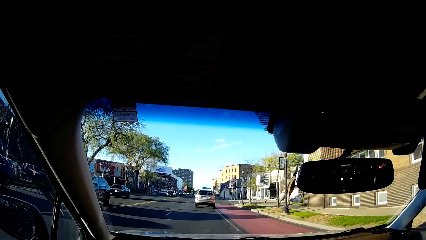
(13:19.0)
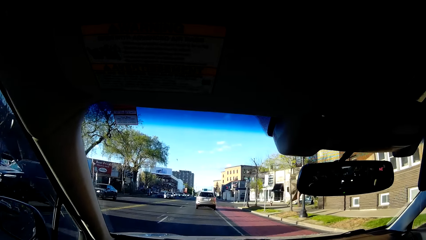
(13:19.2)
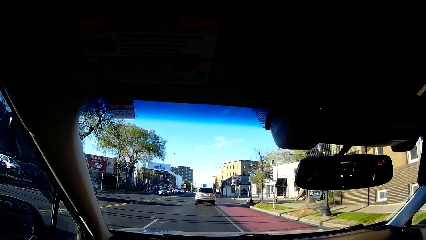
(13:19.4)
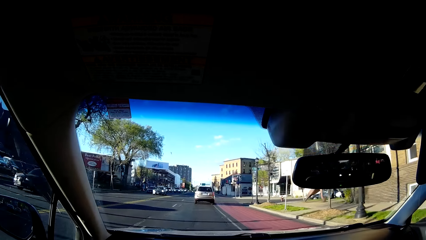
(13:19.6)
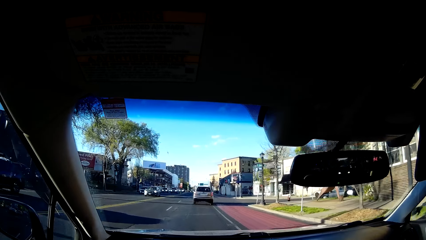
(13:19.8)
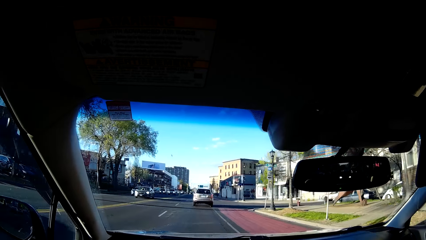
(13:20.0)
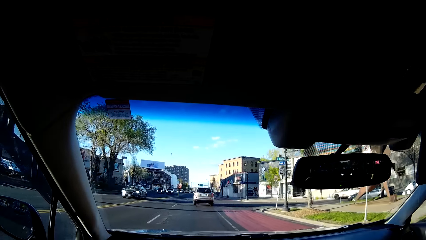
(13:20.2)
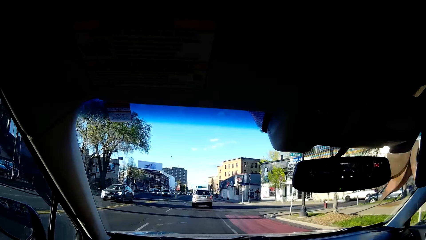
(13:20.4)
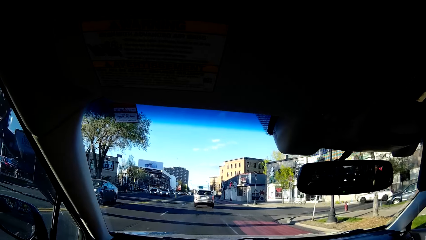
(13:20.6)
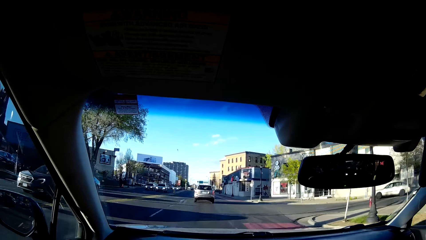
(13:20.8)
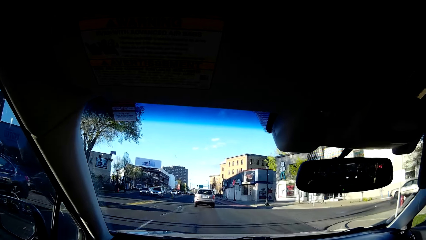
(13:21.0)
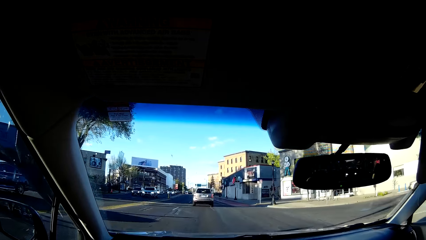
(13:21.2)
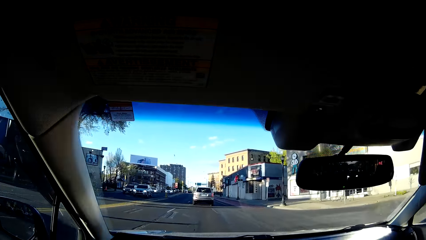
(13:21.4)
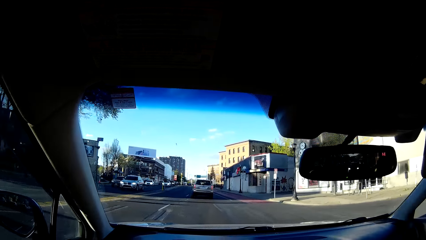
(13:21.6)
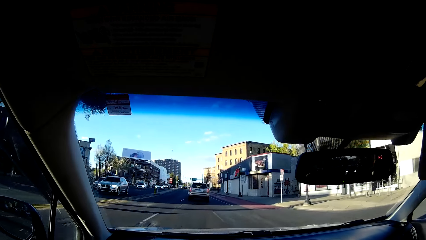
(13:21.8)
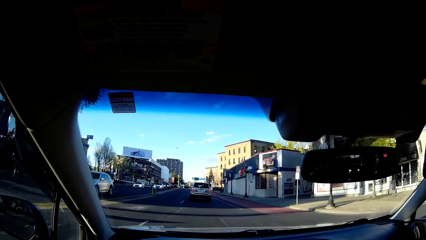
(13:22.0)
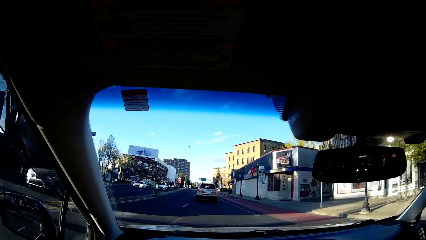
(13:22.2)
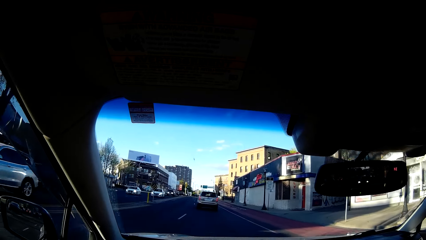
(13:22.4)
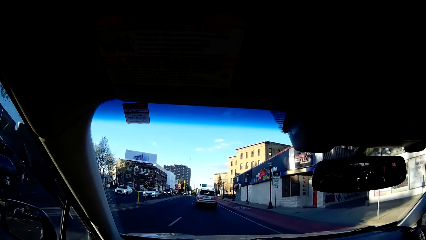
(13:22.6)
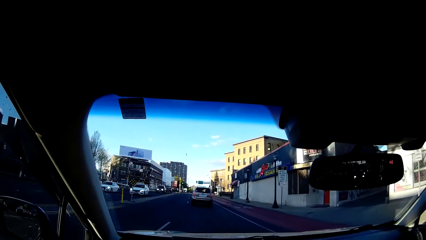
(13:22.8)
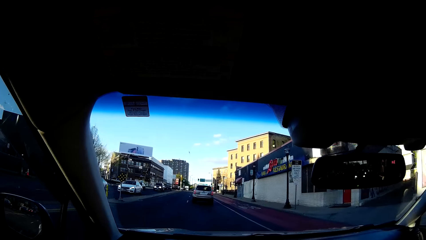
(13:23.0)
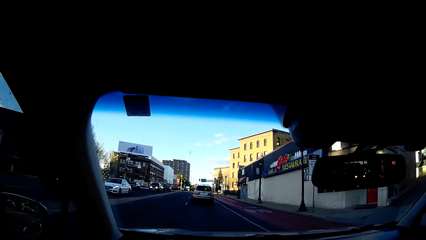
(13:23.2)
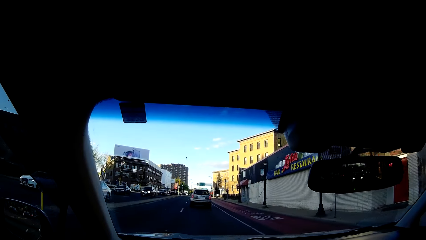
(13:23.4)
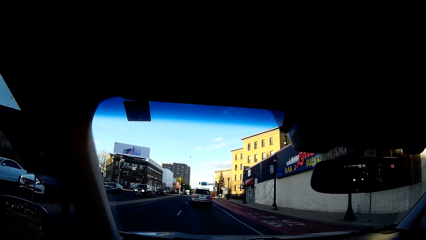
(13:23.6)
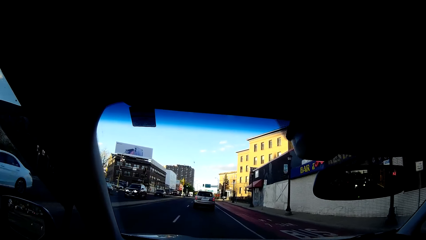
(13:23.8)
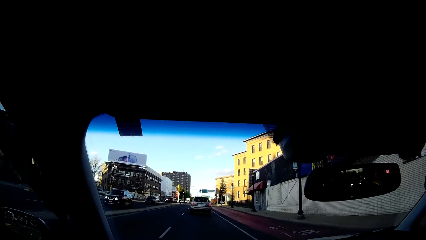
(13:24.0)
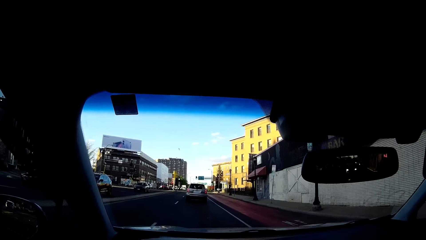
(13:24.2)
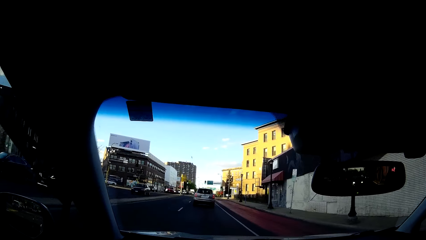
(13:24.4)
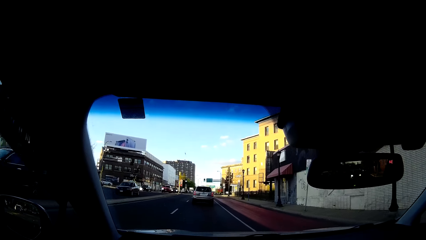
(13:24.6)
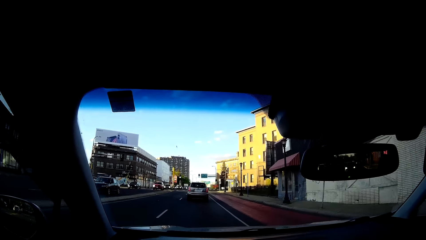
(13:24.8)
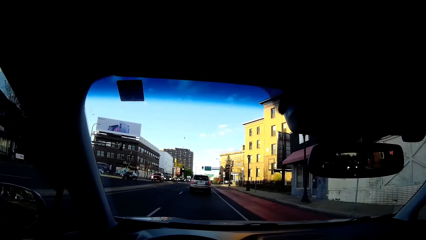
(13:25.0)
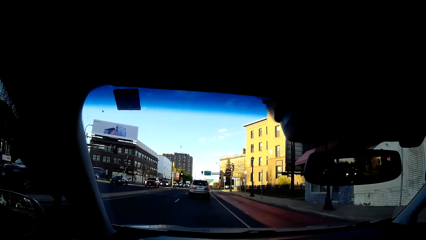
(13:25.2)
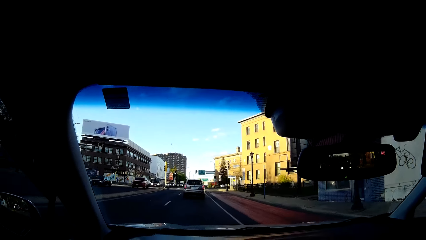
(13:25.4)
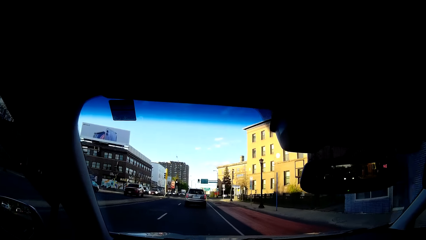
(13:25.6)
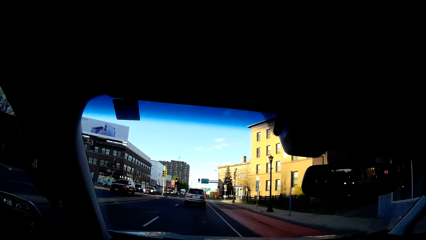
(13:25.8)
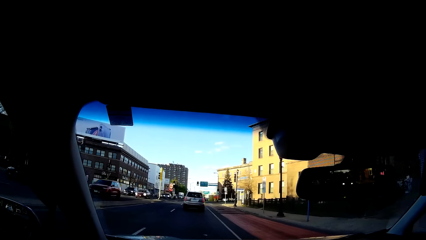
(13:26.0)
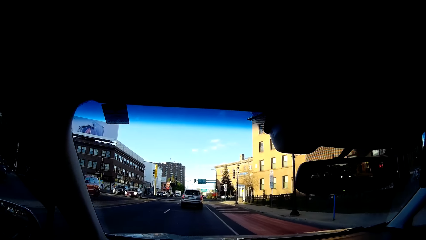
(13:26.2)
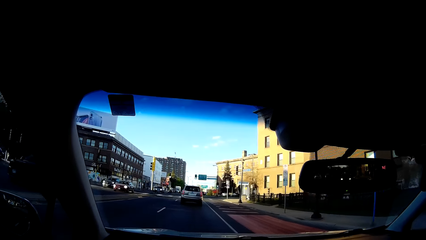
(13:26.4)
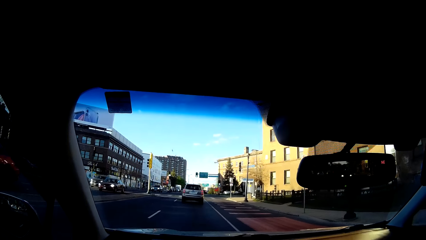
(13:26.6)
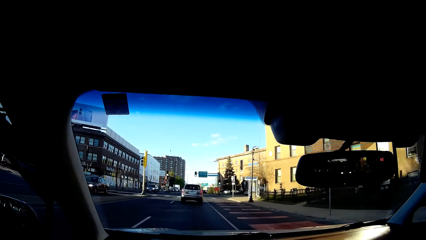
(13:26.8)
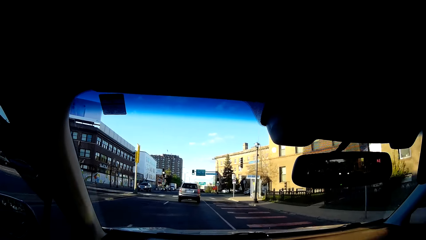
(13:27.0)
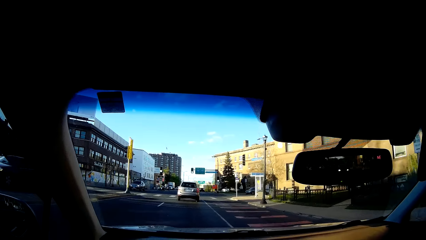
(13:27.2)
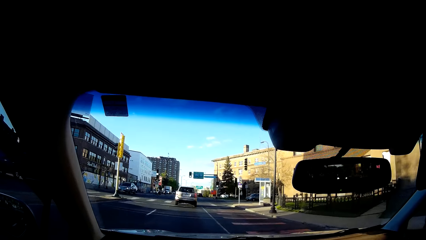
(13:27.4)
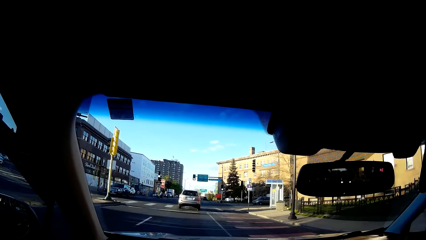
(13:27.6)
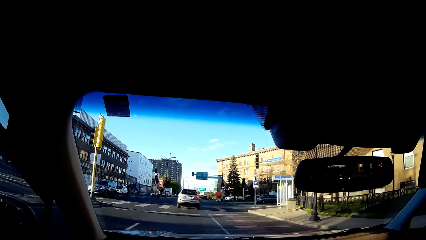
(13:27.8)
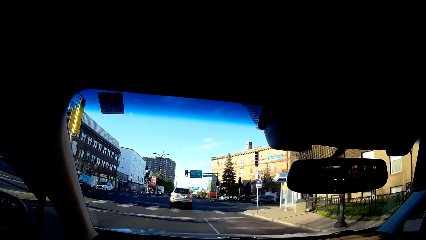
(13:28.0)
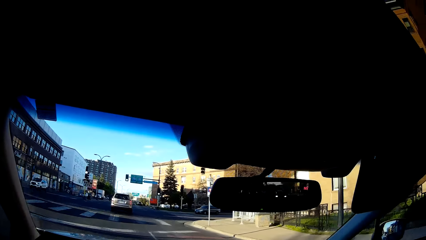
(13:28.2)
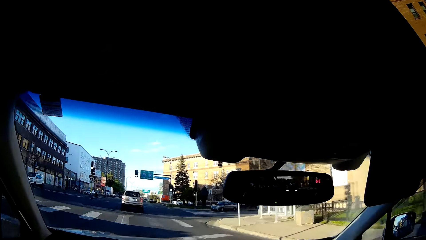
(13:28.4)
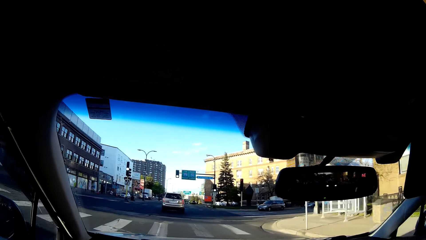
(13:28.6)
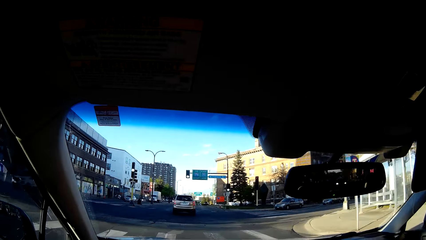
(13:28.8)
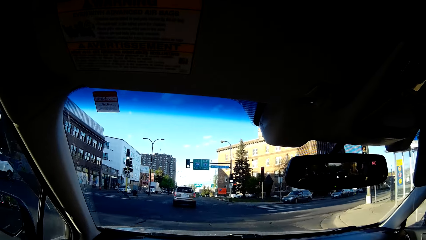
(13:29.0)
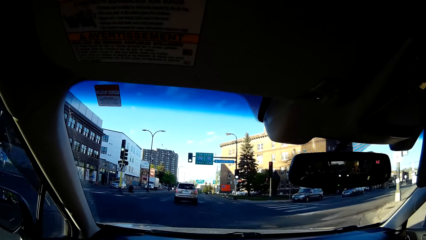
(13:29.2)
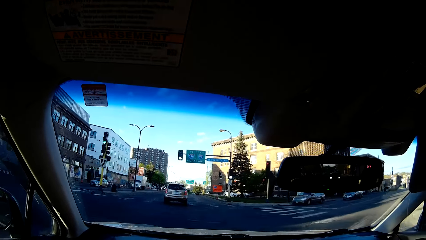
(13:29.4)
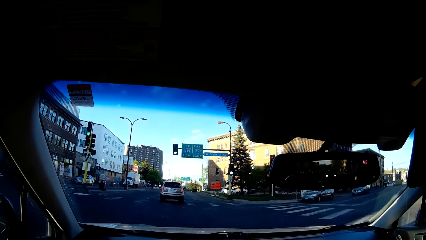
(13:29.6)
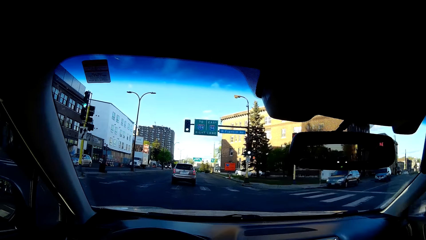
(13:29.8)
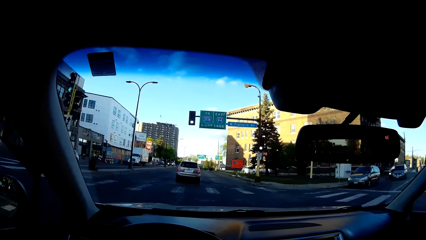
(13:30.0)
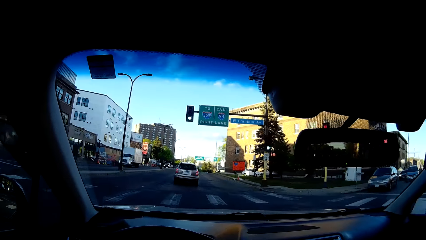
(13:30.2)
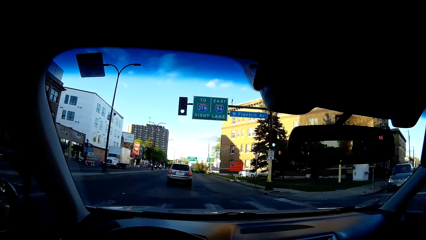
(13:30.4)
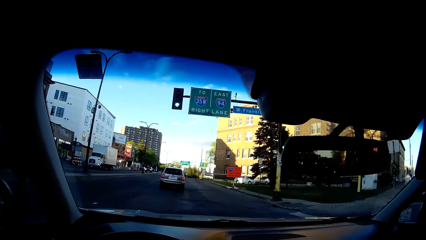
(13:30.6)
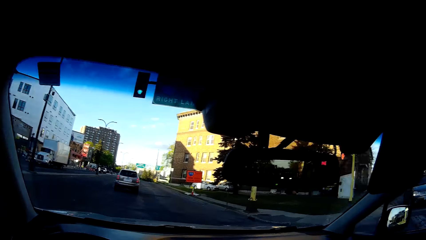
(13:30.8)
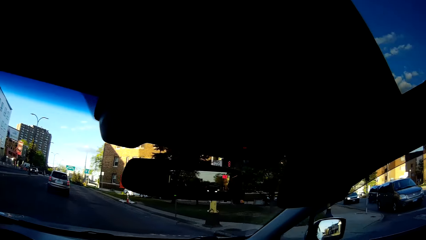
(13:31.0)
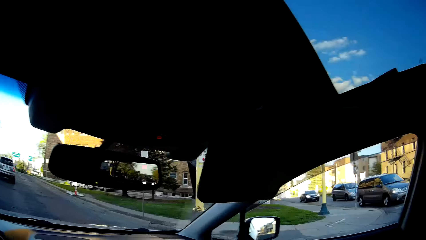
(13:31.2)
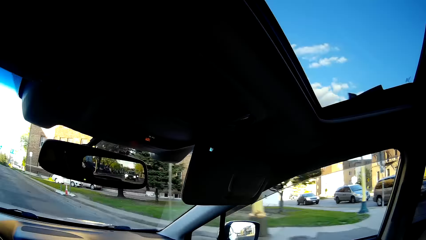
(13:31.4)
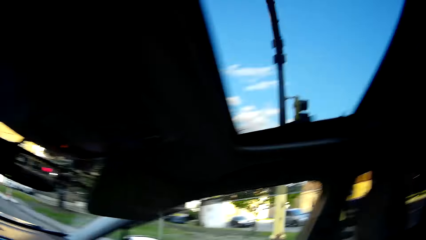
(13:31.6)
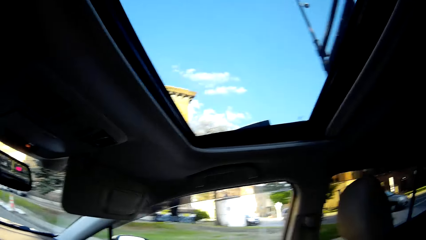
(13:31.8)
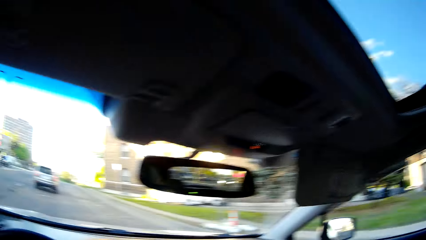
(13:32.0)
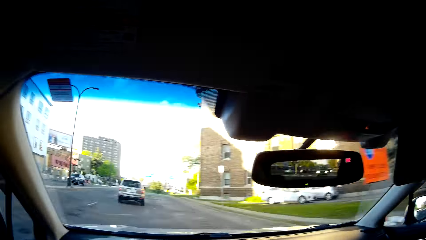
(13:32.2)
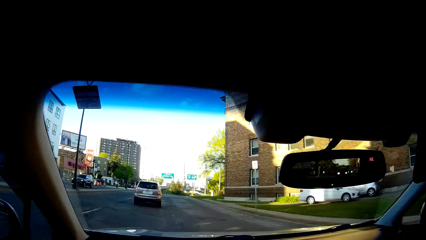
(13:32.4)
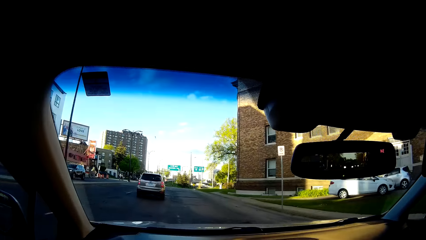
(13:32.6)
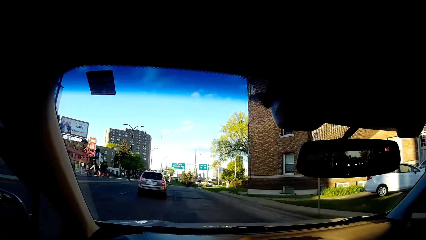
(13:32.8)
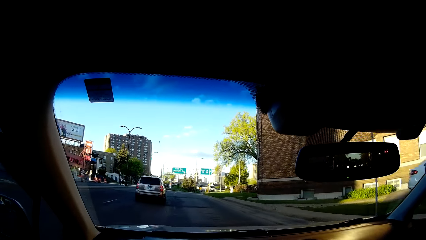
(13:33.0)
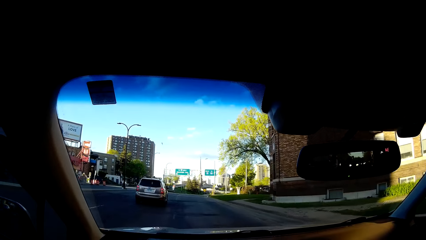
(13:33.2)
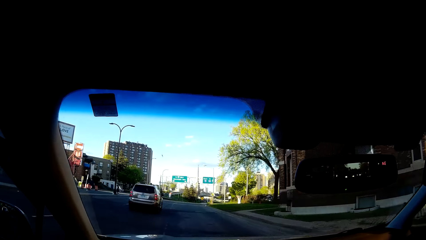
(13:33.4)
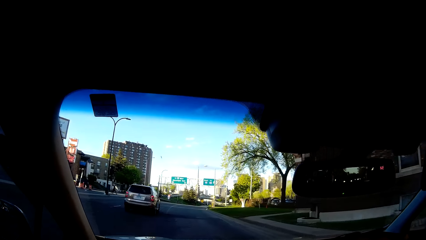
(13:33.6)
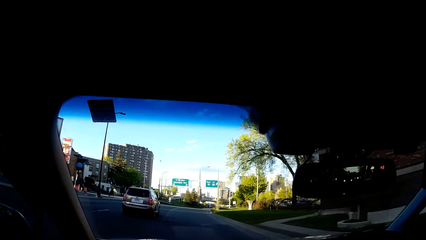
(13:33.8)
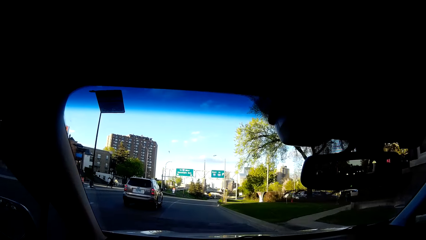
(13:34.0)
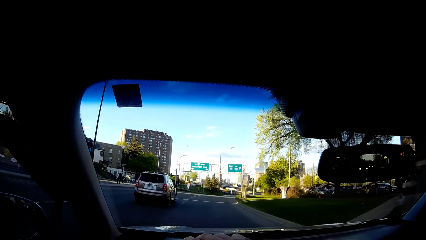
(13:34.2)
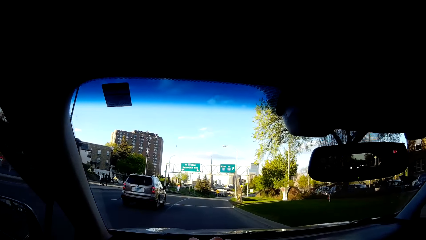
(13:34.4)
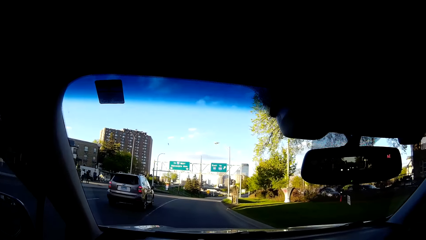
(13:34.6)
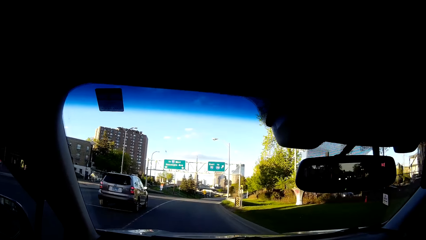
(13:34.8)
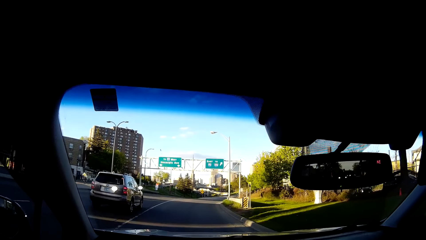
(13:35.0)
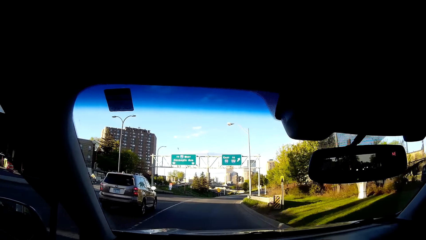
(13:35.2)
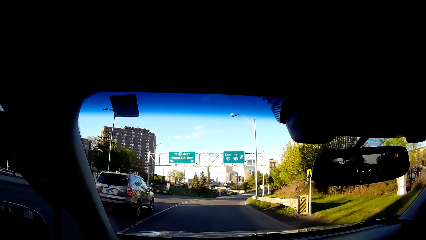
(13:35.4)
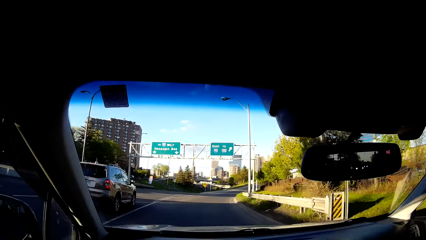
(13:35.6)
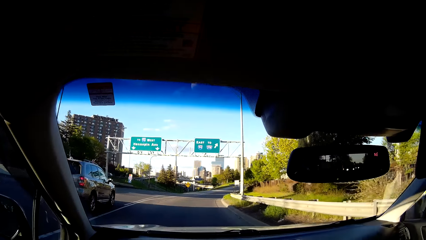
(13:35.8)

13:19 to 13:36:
The camera wearer sings while driving. They sing while driving again.
